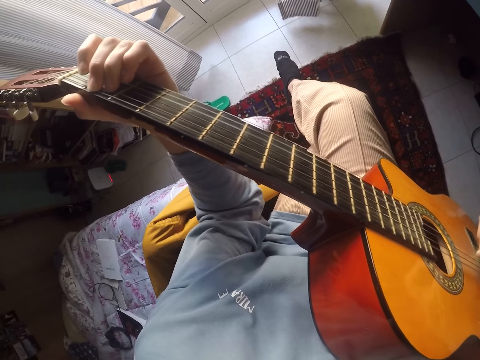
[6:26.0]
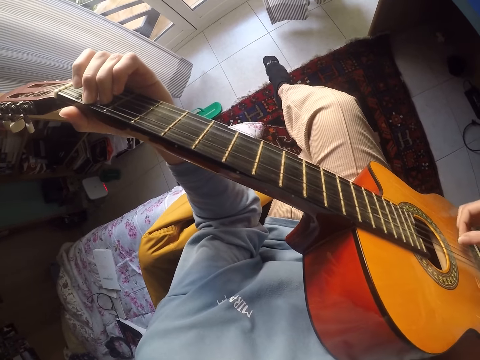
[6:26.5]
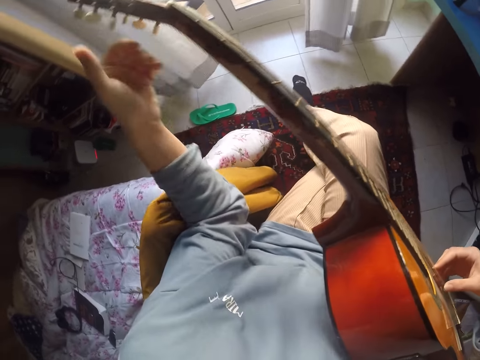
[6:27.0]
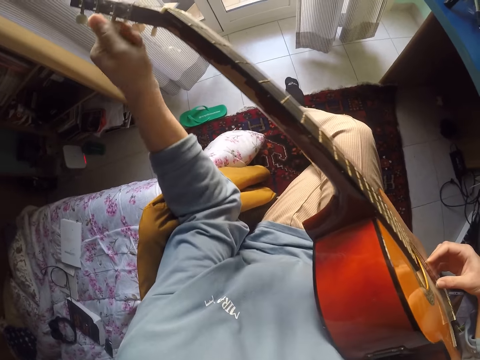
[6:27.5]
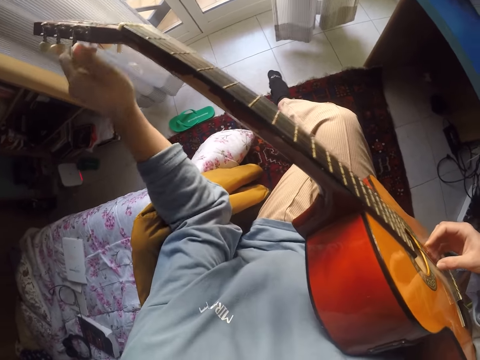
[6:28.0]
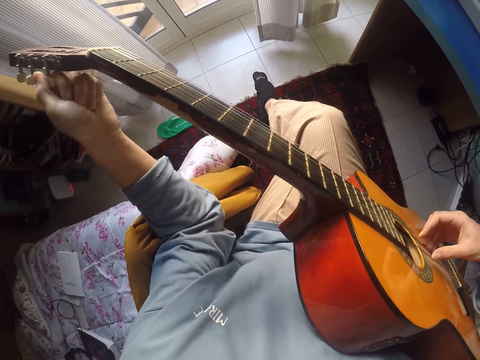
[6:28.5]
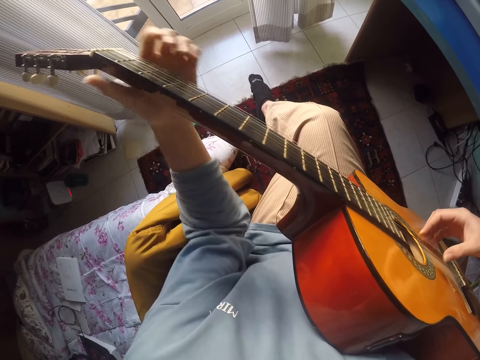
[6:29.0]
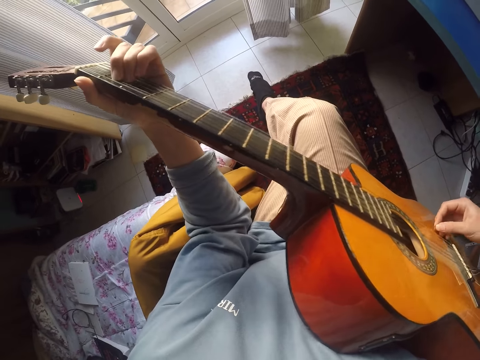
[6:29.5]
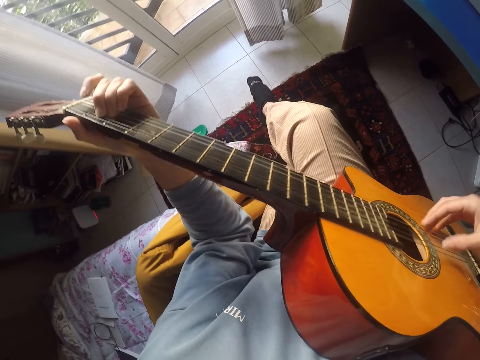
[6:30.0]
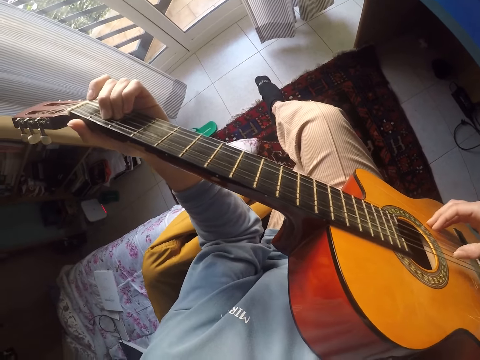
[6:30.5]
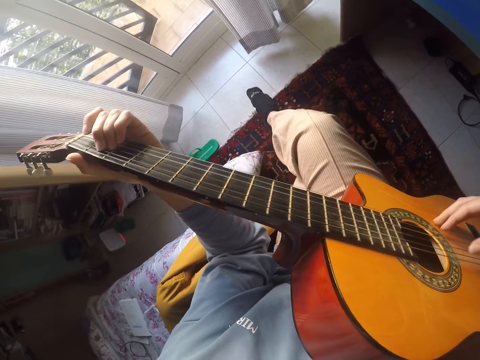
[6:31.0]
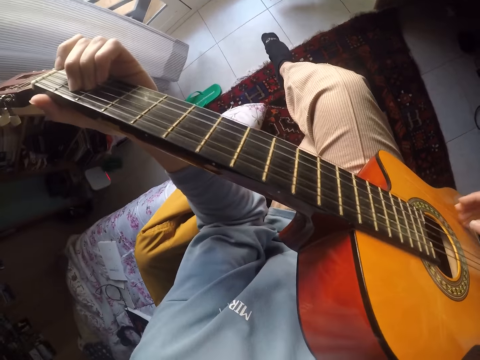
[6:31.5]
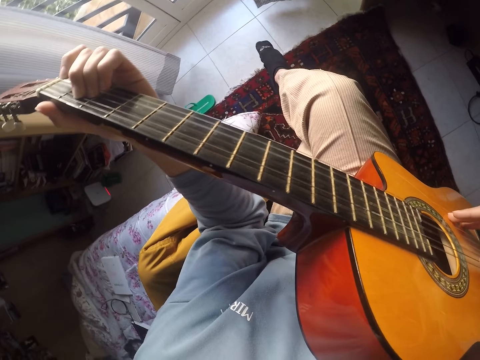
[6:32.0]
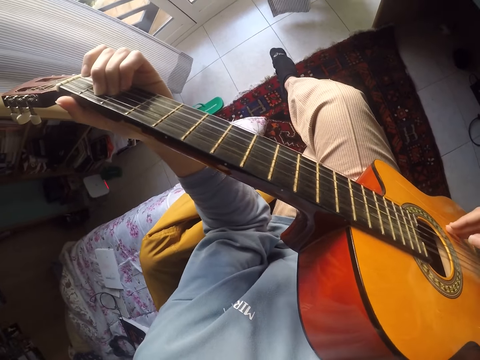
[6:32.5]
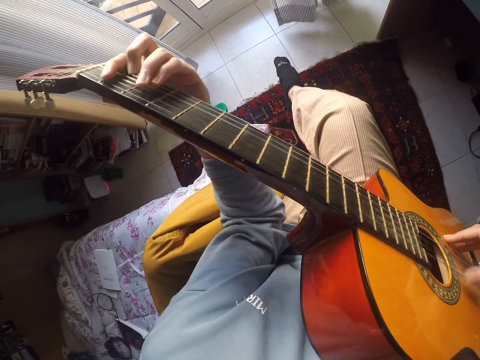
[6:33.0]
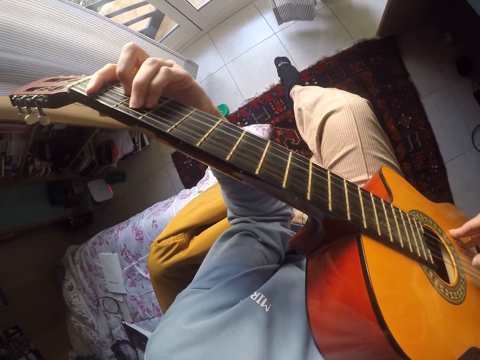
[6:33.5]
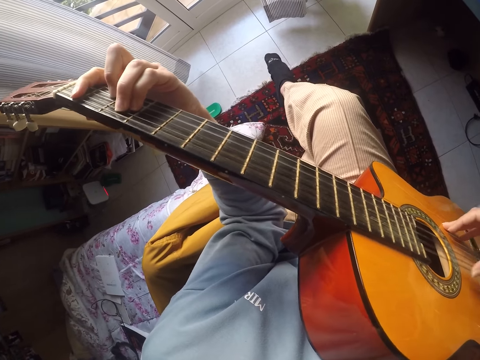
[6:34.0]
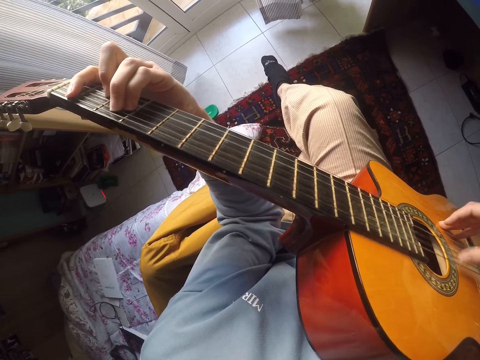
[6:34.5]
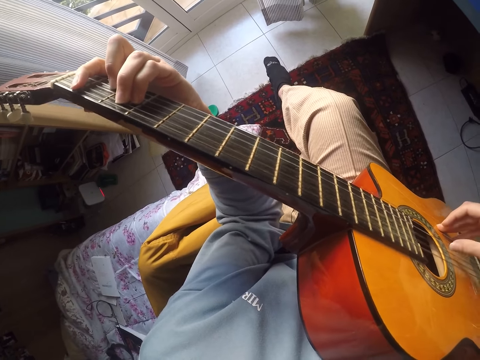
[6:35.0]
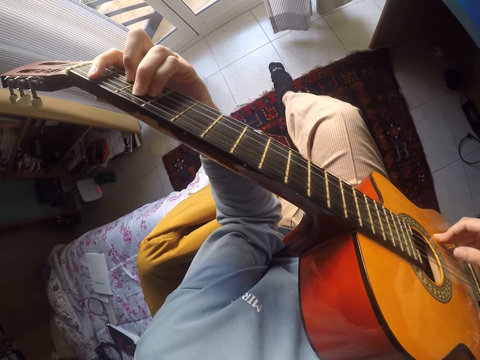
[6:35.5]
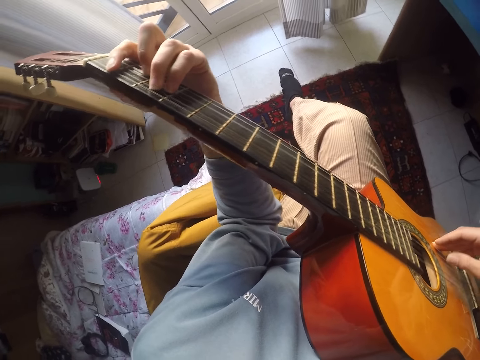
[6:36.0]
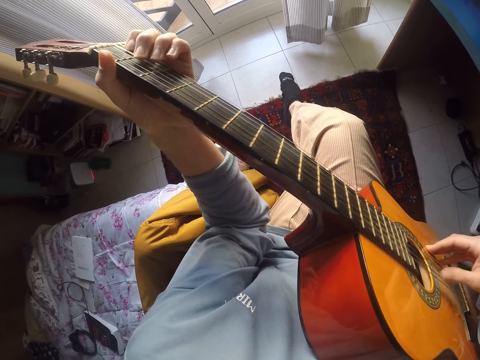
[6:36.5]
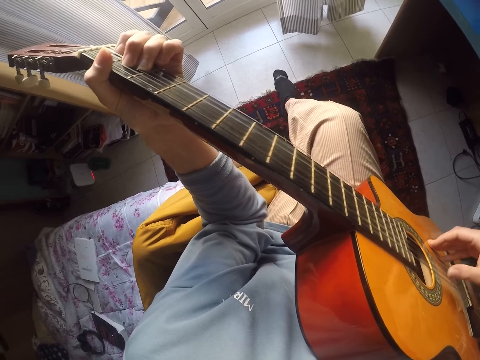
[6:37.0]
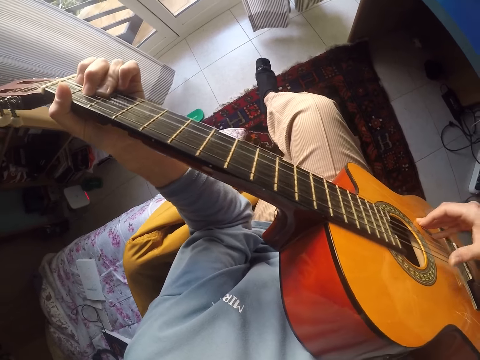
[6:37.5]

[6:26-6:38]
The camera wearer adjusts a peg of the guitar. They play the guitar.

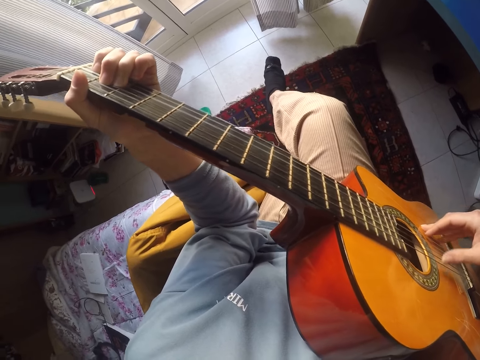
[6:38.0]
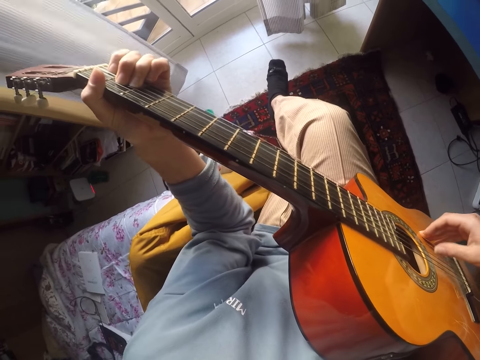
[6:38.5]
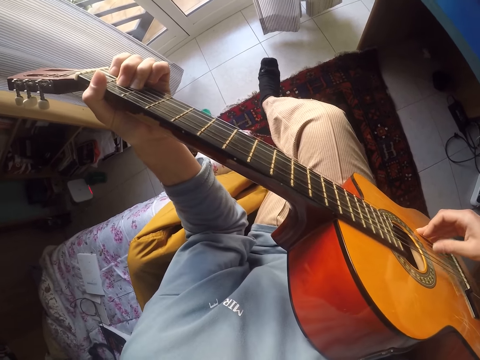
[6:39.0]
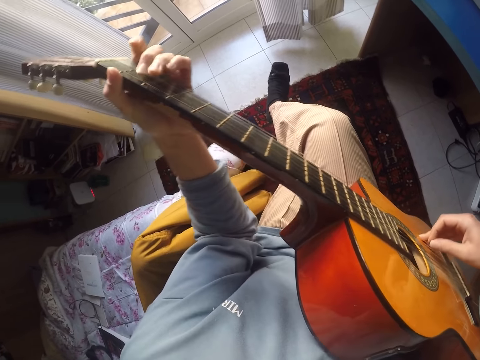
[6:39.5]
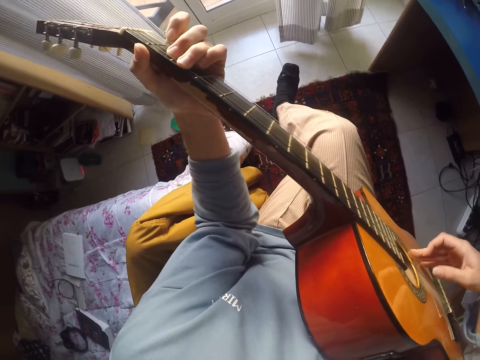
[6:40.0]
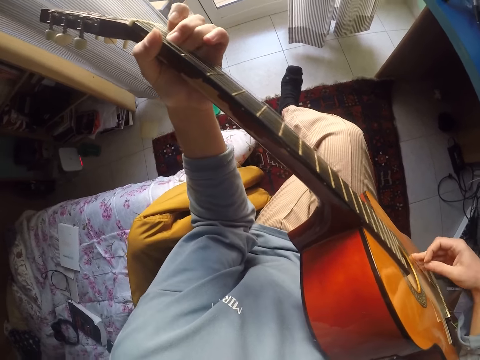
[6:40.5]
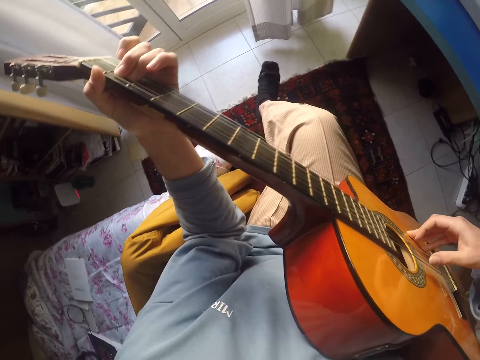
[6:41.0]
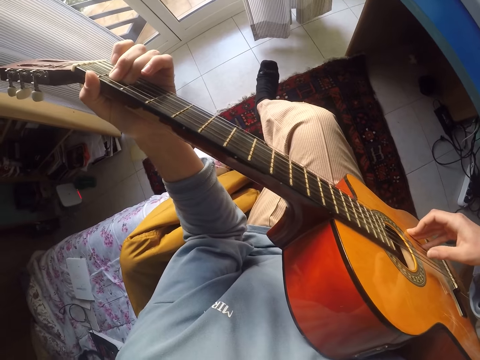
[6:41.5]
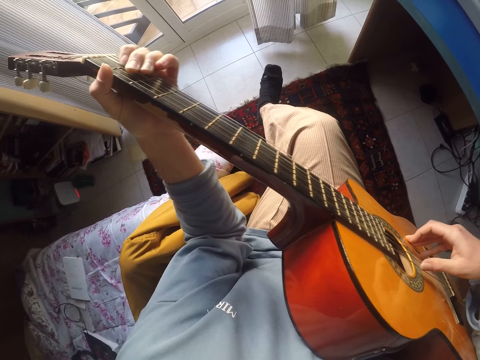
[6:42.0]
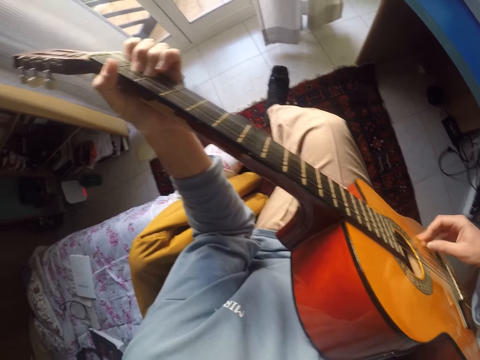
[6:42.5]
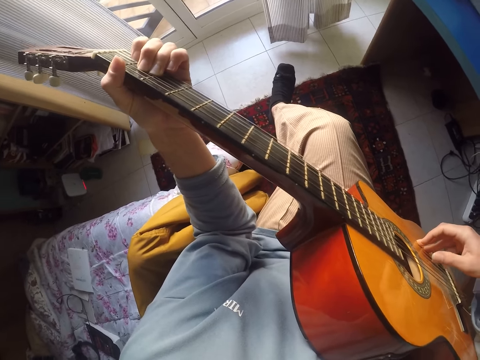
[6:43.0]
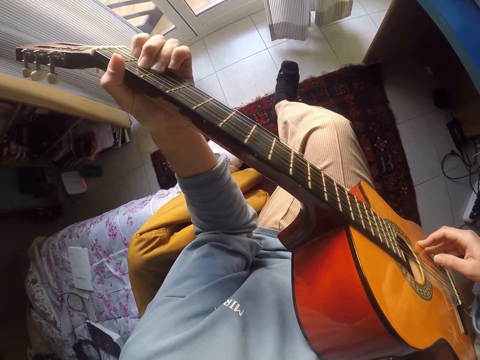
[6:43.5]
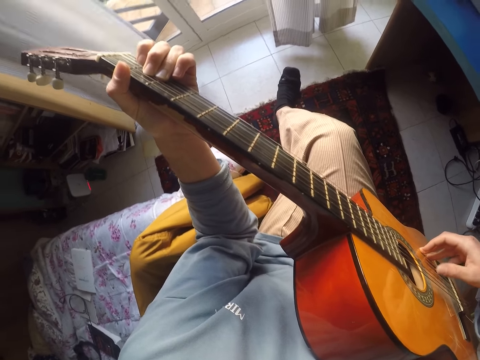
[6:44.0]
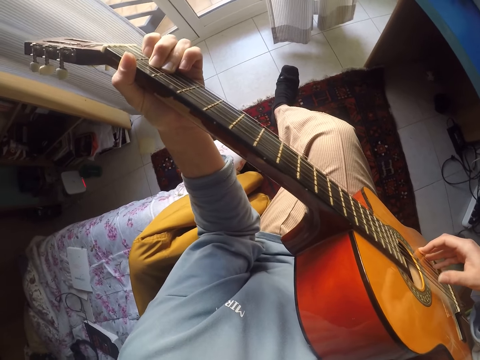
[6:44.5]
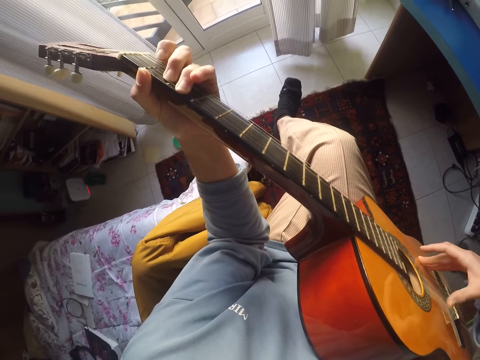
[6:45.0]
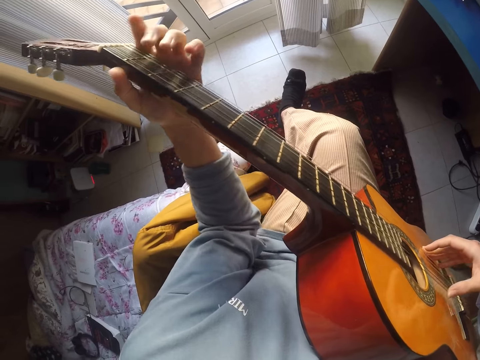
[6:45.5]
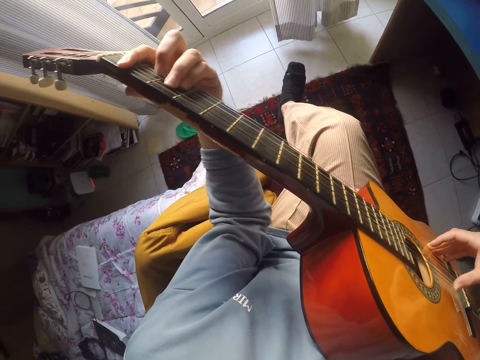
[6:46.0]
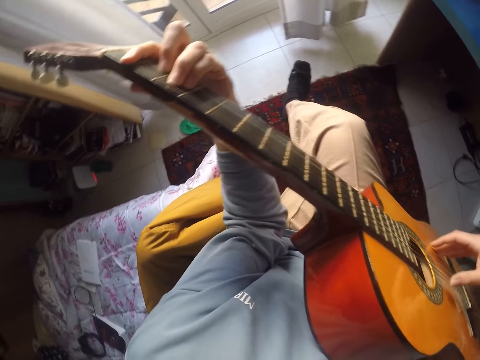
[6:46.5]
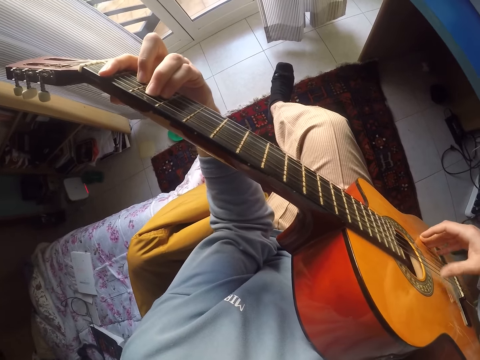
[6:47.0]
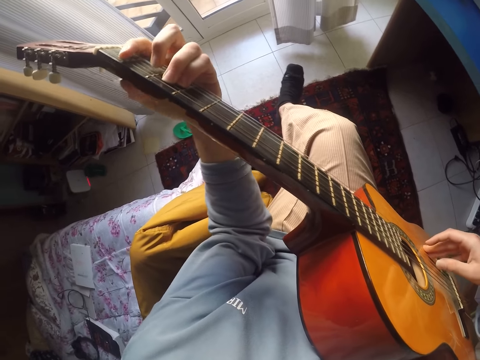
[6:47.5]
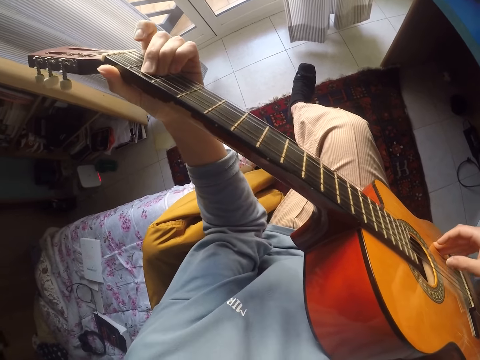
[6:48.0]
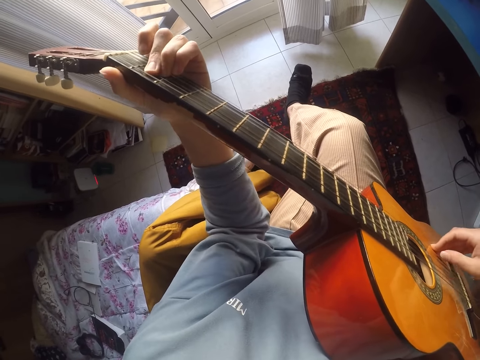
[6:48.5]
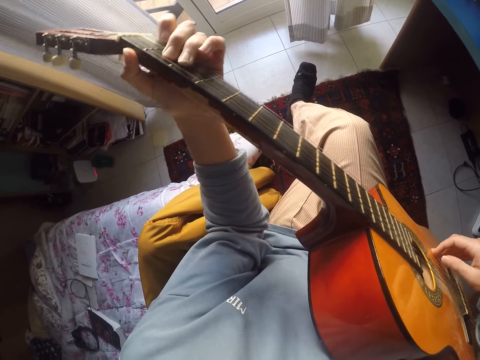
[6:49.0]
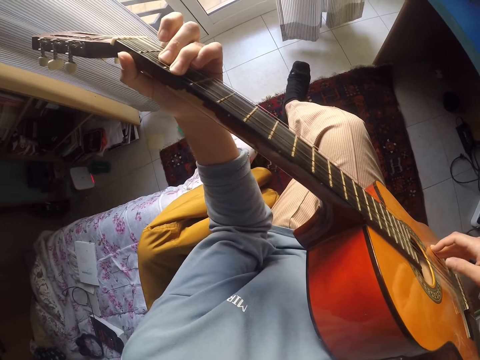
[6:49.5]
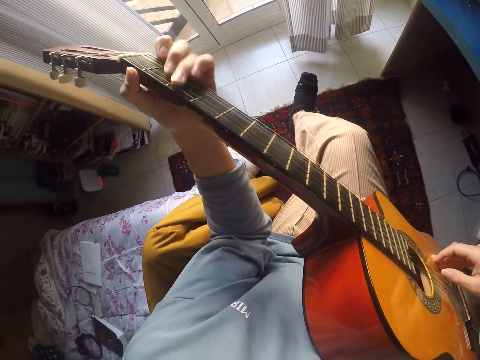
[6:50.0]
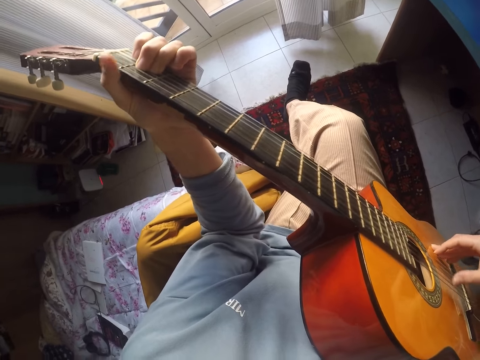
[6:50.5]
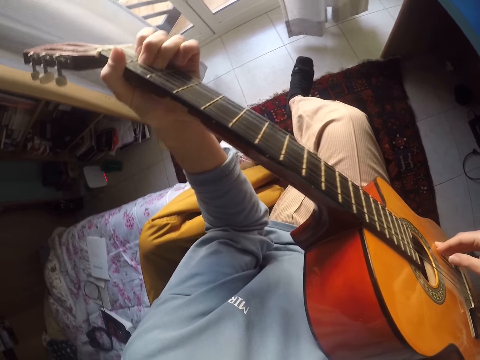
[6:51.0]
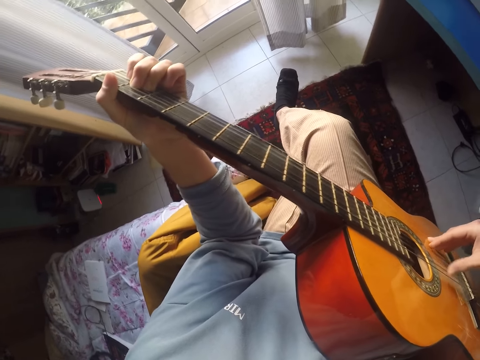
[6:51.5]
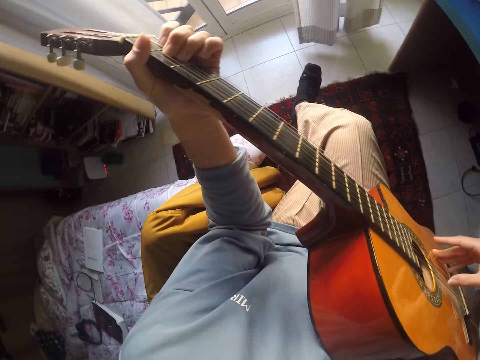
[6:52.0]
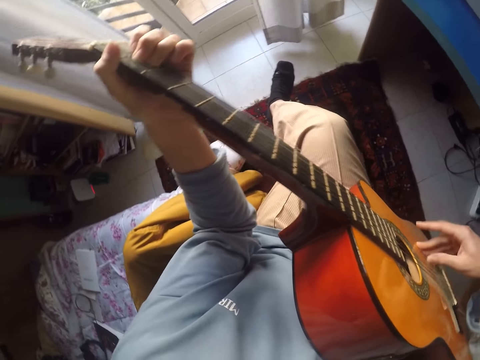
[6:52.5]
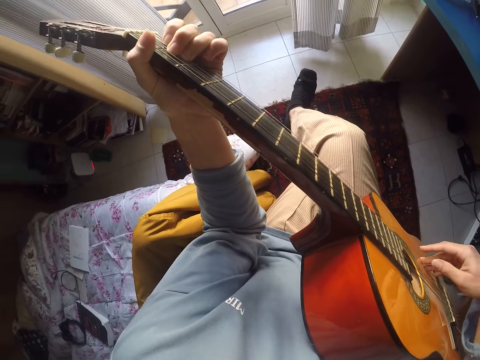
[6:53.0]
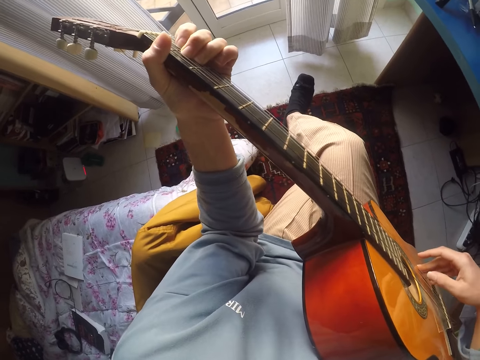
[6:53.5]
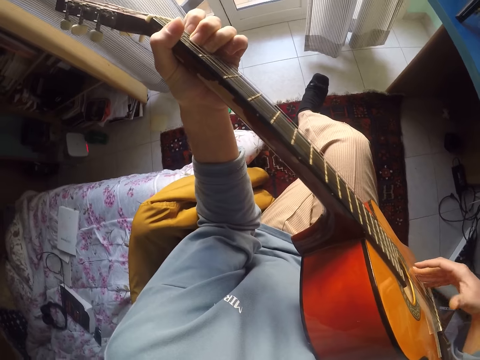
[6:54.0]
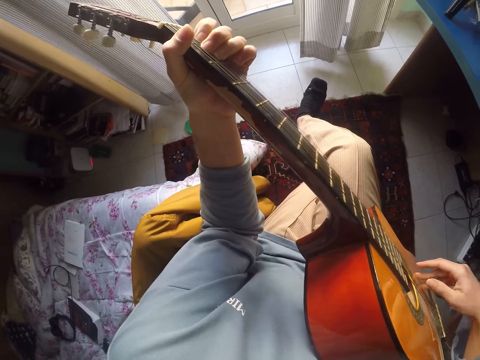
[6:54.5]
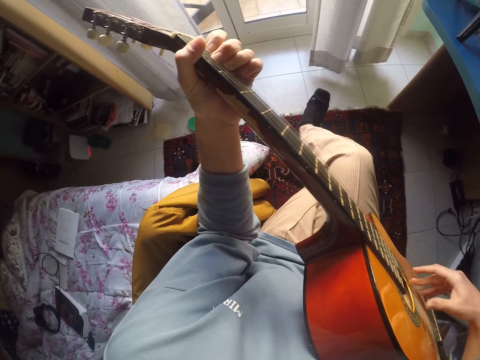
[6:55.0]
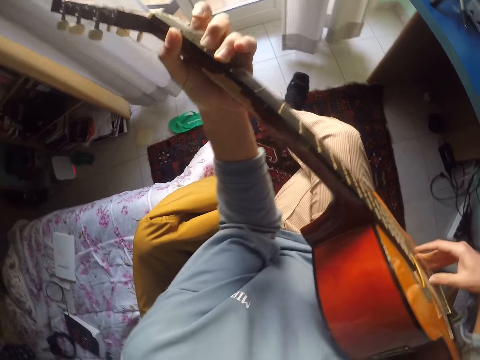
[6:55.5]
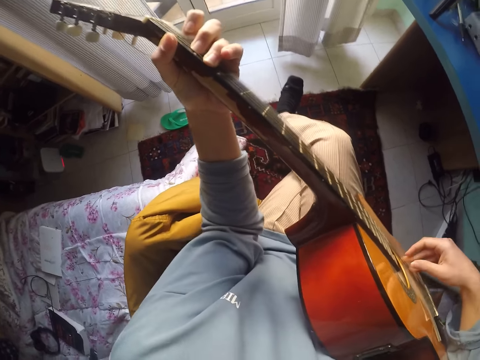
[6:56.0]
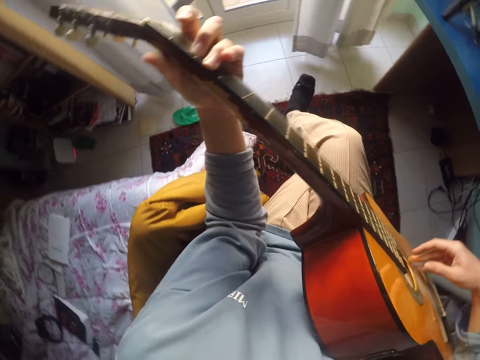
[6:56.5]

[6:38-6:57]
The camera wearer plays the guitar. They play the guitar again. They look around. They play the guitar.
